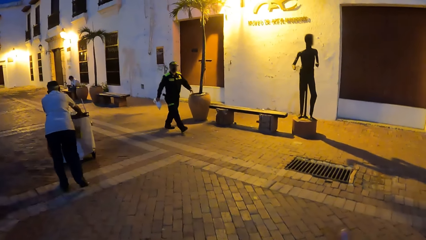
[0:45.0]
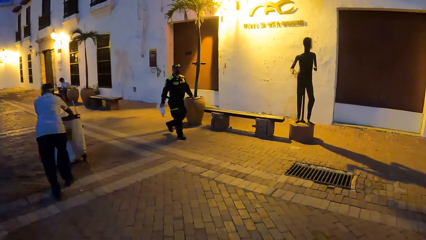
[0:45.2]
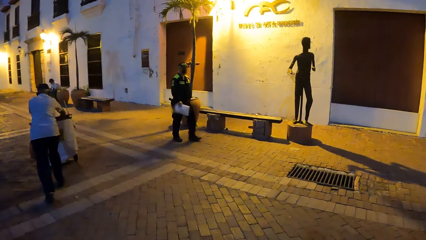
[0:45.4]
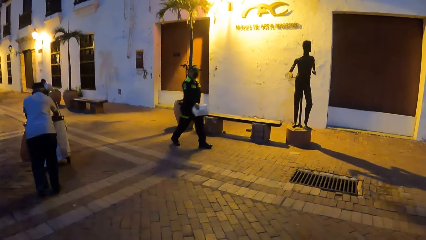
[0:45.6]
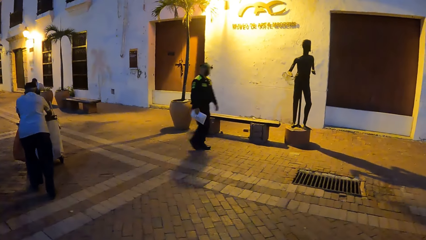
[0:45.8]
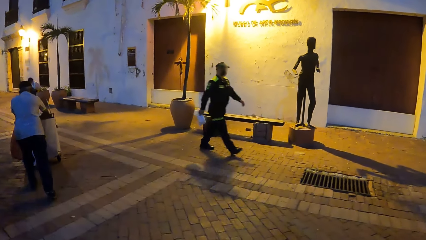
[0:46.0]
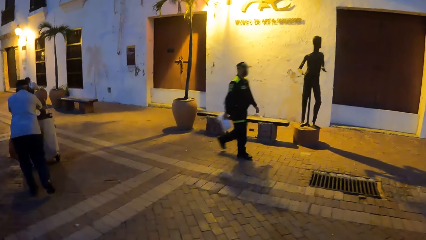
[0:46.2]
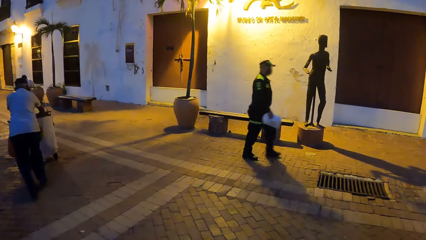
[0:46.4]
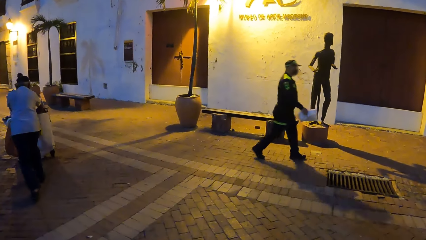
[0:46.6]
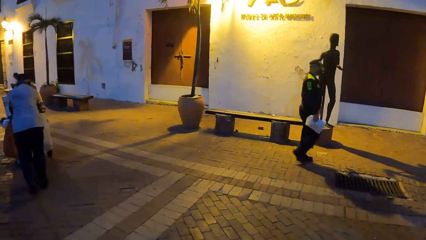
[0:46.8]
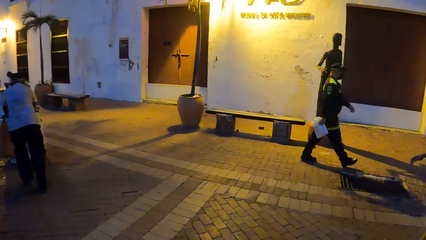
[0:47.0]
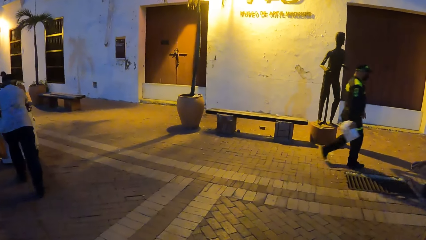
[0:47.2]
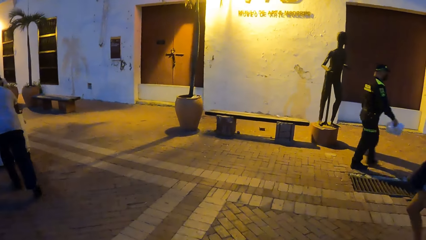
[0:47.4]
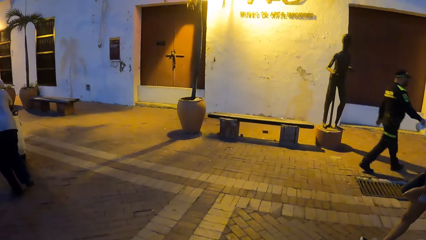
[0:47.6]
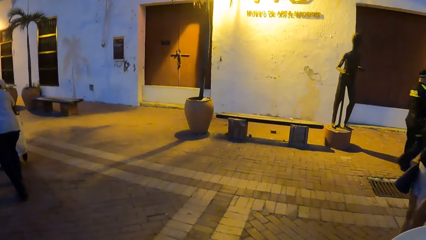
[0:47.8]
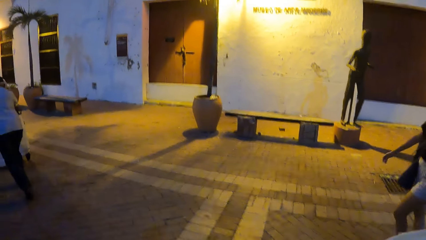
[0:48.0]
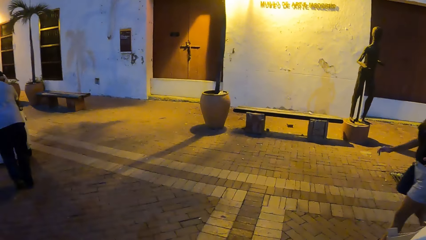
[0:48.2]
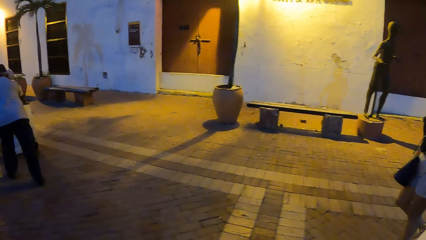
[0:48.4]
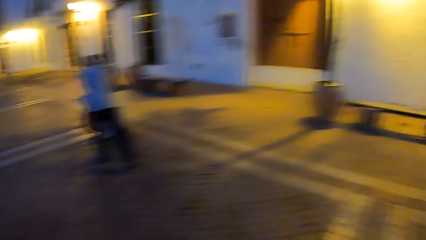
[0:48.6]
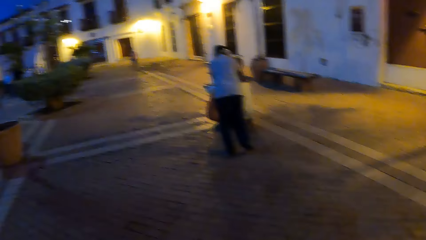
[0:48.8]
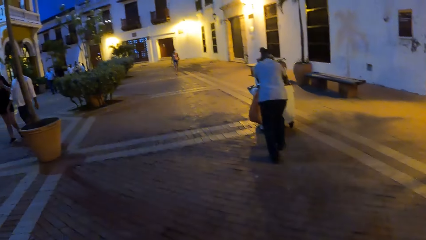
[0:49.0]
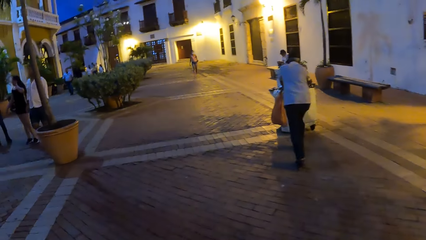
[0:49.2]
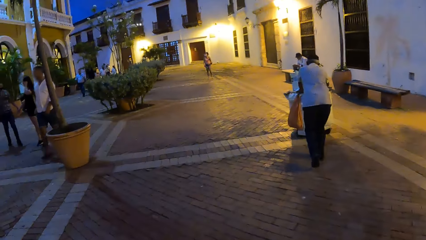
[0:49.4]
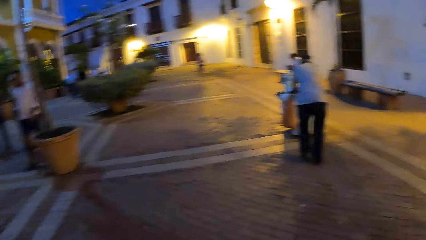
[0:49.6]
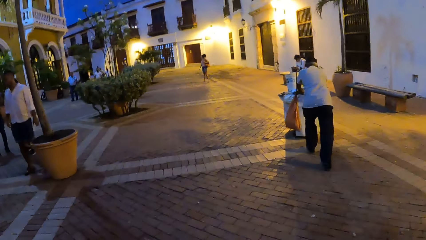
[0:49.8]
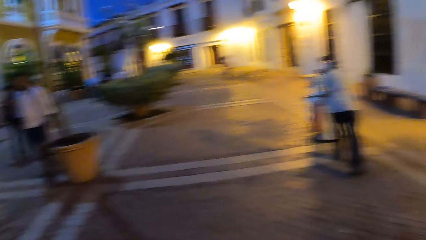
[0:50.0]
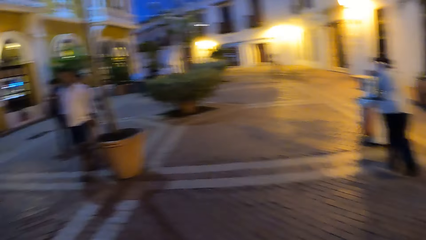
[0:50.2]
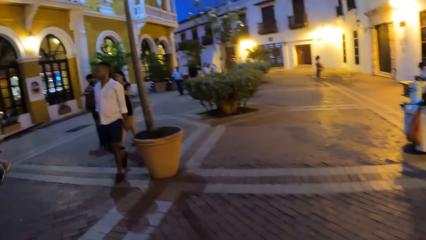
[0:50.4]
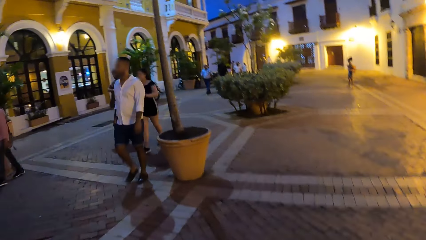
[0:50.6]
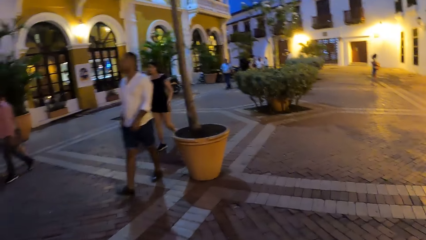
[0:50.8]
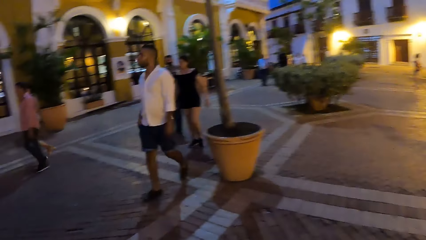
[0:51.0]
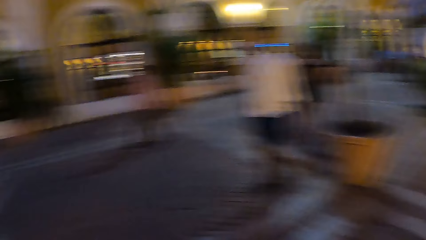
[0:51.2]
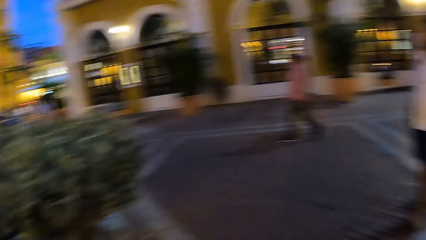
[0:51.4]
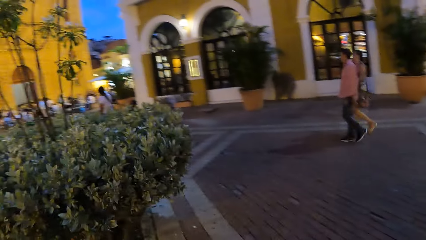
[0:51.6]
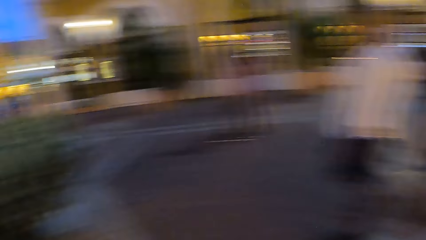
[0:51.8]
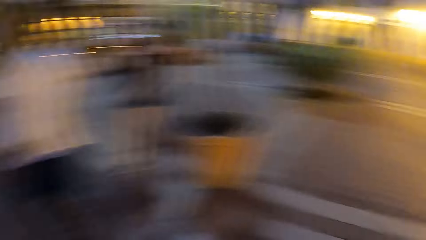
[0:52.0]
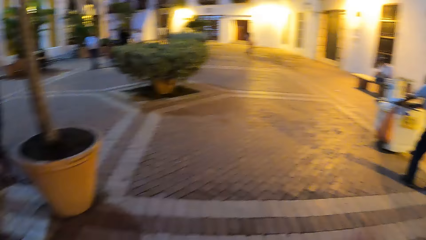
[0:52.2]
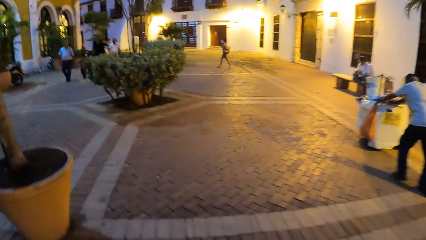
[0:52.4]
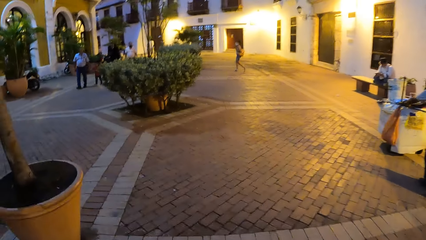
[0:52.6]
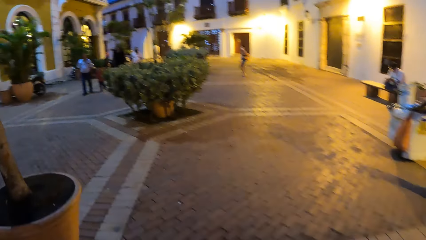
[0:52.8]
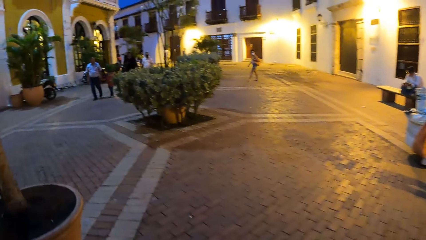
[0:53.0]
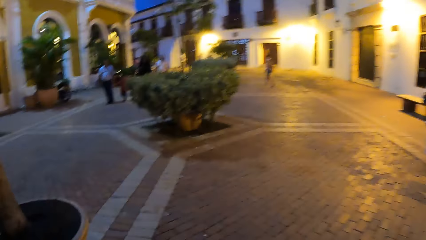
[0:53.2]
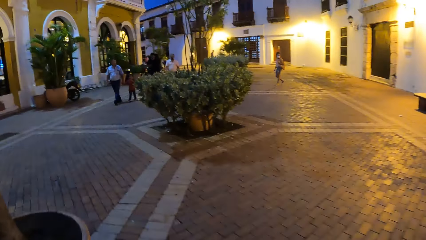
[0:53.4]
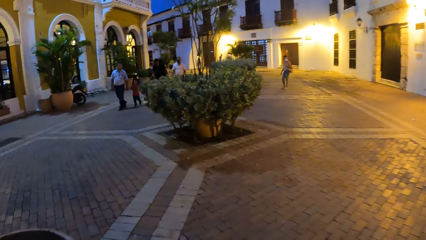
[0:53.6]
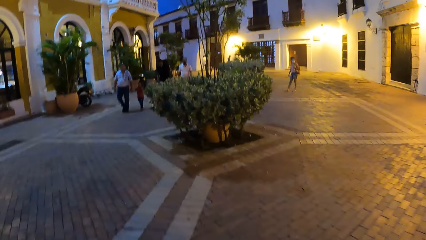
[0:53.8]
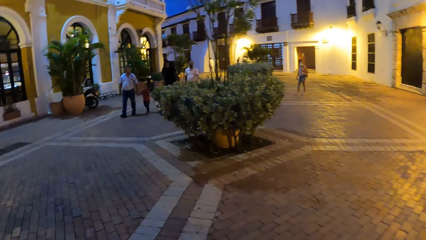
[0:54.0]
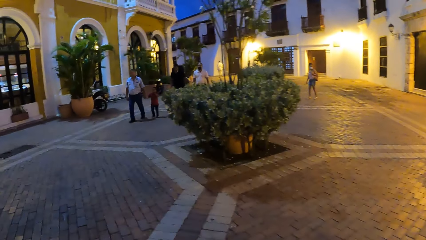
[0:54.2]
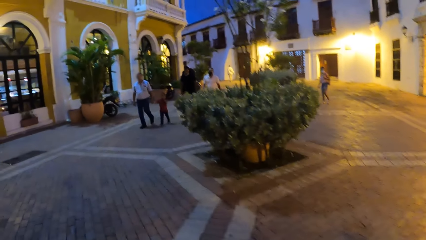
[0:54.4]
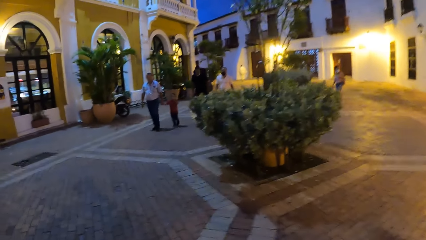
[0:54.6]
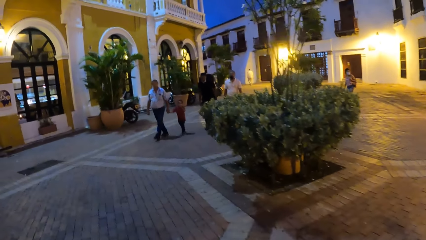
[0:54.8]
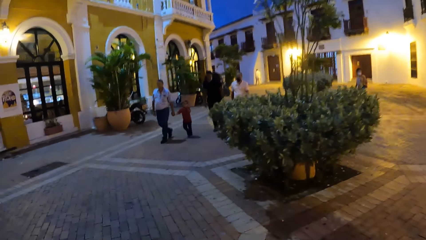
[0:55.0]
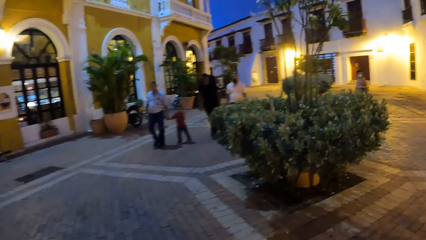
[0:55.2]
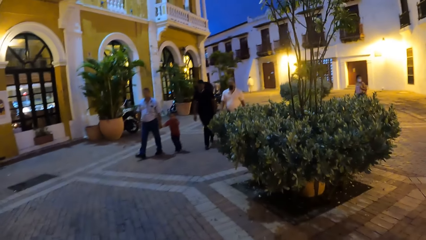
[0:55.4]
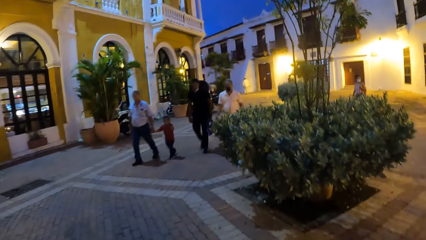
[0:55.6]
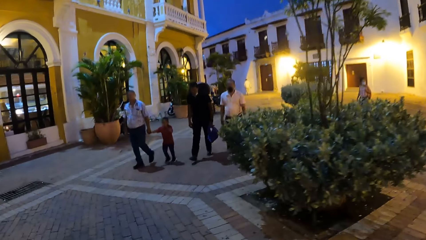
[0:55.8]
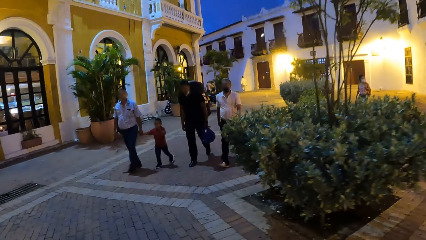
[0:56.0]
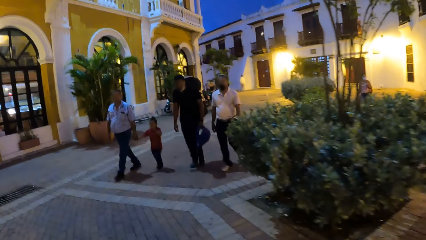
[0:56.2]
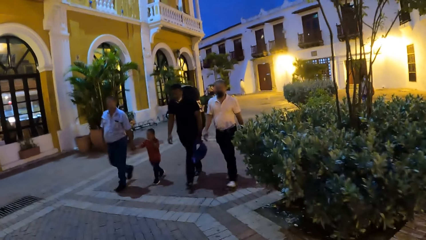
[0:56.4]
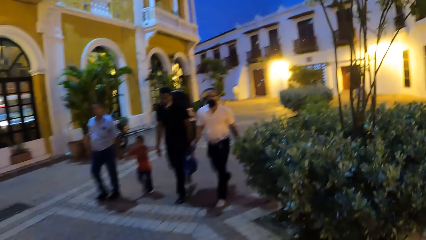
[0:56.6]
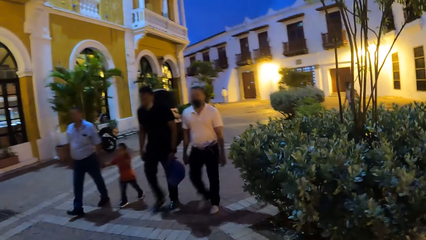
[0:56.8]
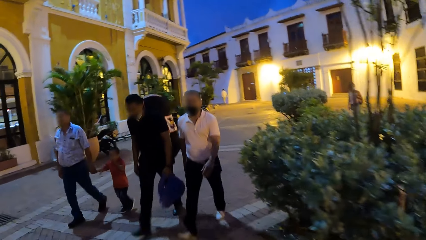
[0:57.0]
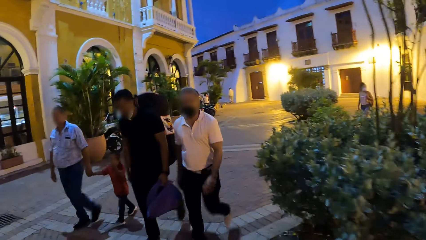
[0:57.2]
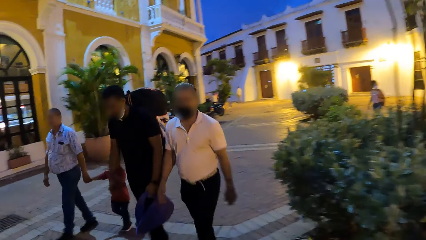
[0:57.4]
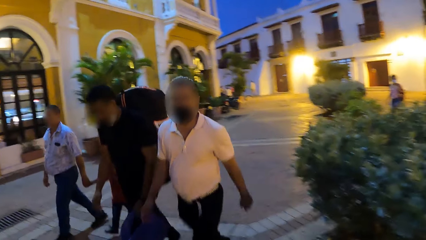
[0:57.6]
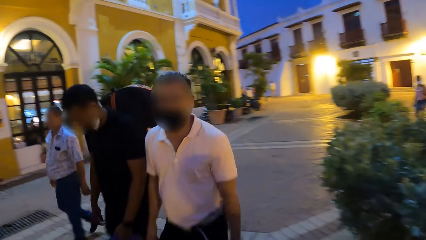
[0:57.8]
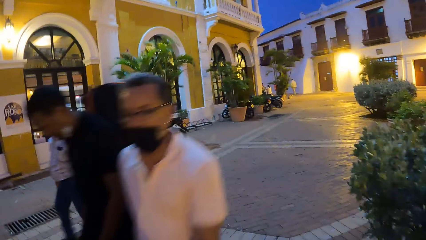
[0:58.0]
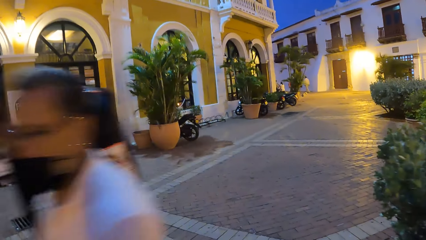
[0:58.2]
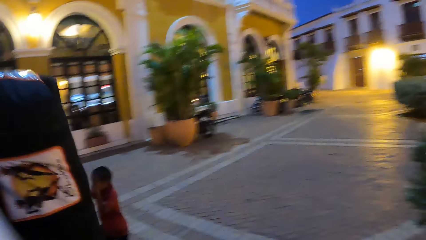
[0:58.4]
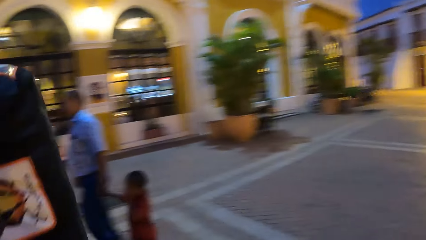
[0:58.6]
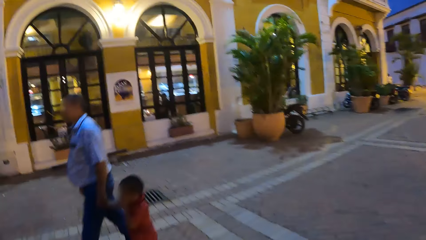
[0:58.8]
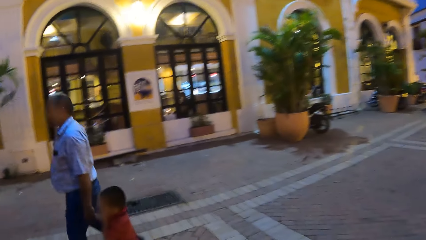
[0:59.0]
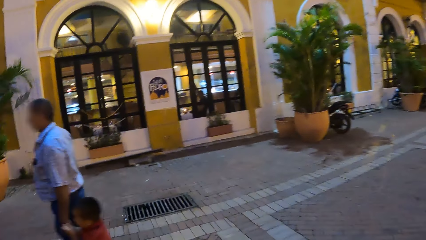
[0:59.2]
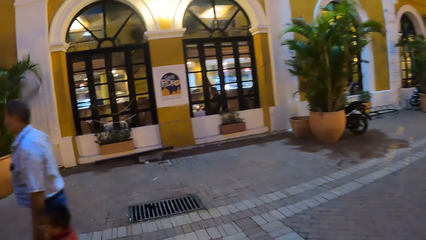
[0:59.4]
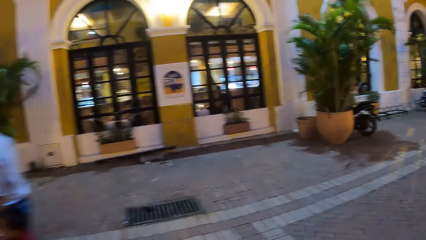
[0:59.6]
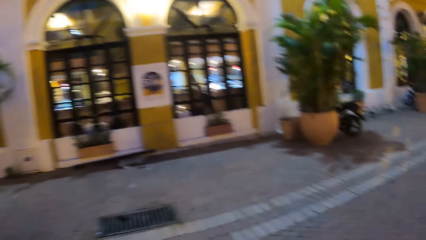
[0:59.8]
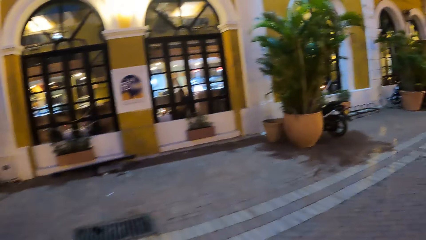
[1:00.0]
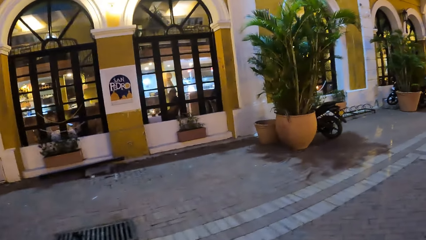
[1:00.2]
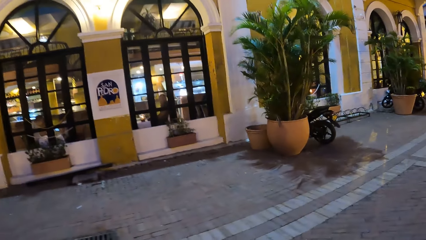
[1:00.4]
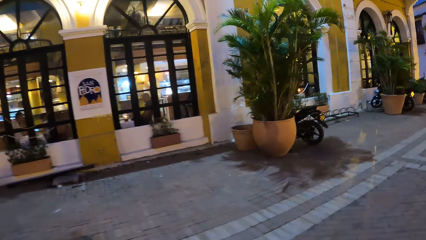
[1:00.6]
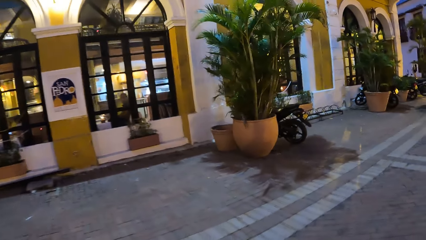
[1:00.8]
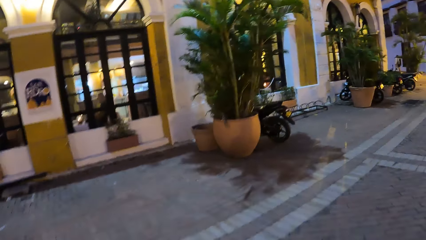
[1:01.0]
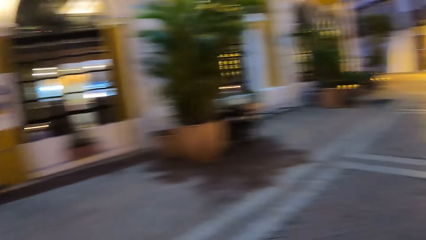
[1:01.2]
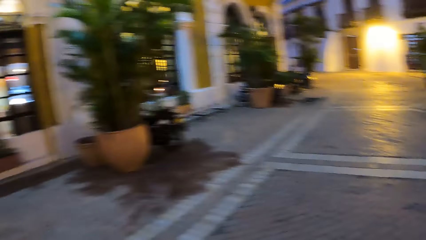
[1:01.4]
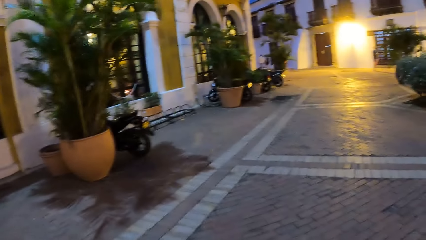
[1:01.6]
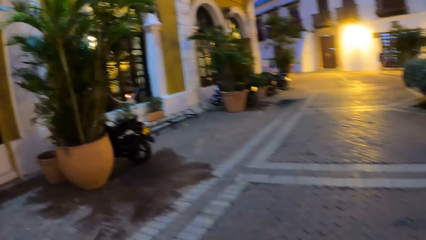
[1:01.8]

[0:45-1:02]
The camera wearer looks around the road.
